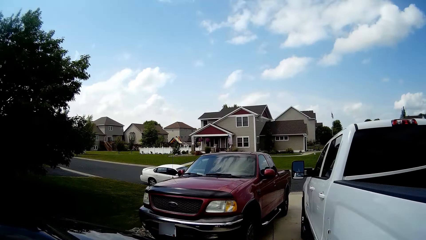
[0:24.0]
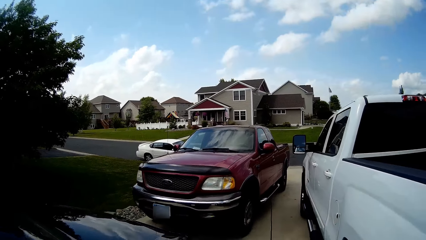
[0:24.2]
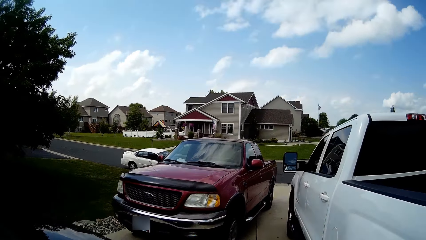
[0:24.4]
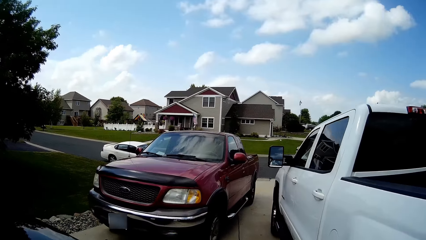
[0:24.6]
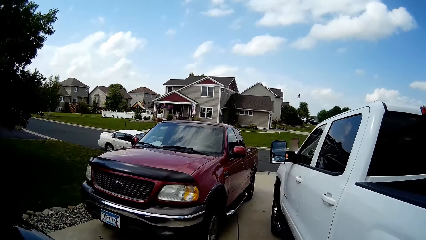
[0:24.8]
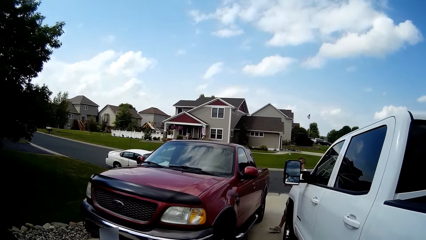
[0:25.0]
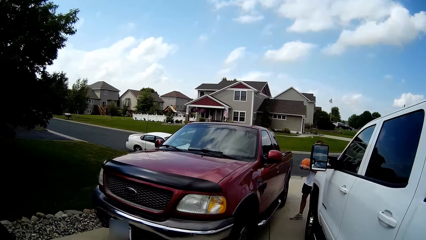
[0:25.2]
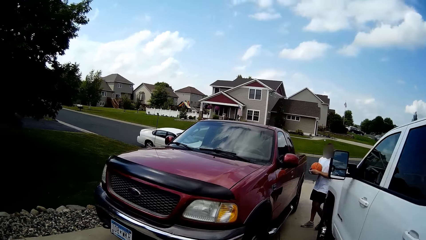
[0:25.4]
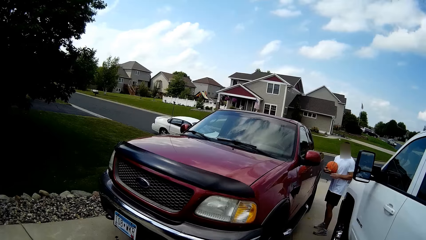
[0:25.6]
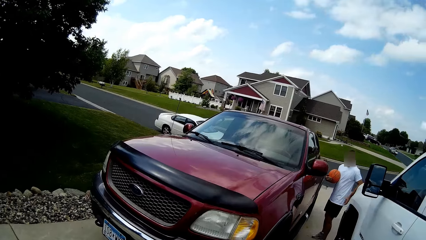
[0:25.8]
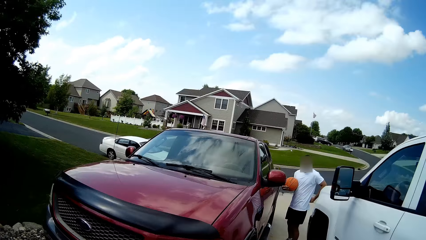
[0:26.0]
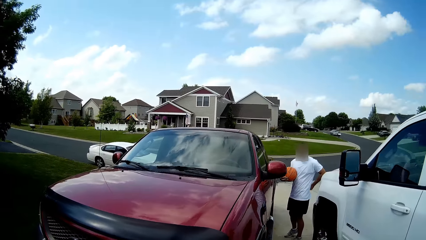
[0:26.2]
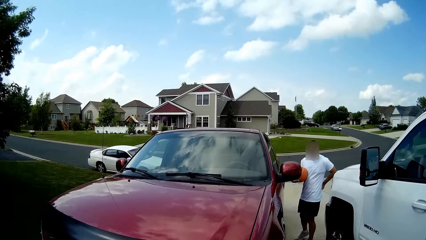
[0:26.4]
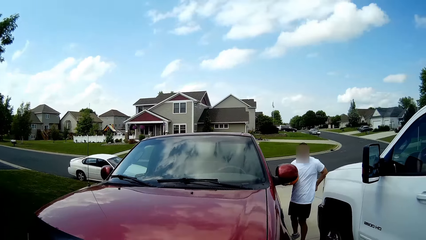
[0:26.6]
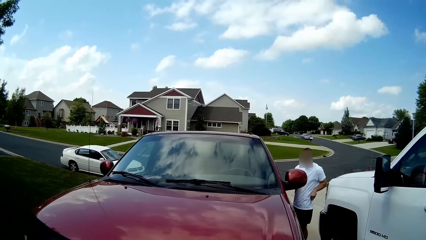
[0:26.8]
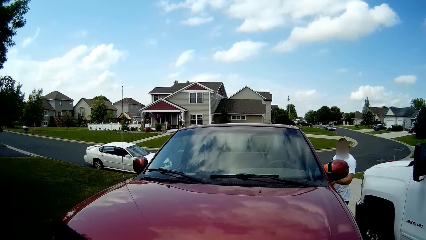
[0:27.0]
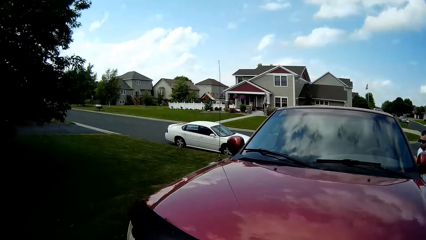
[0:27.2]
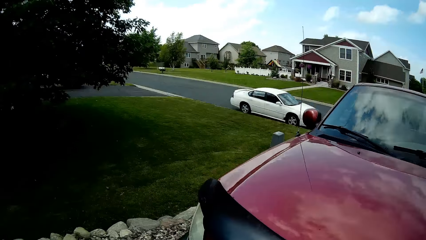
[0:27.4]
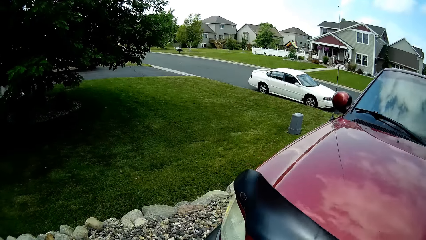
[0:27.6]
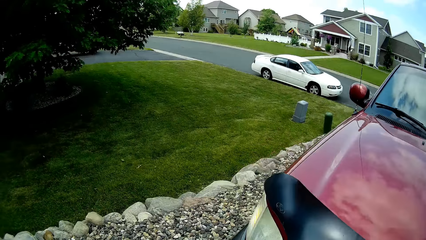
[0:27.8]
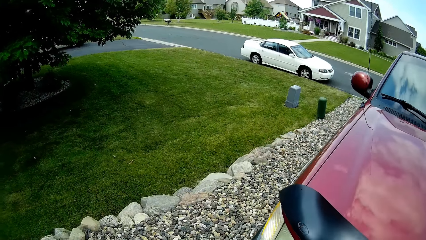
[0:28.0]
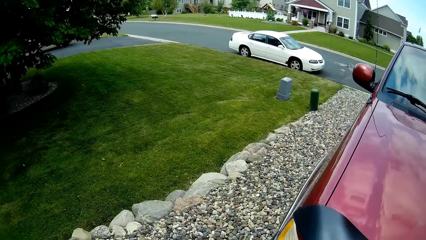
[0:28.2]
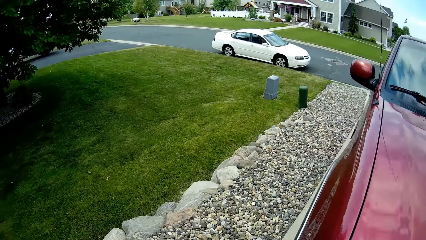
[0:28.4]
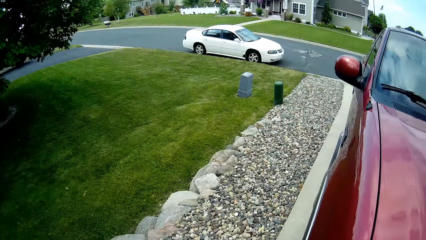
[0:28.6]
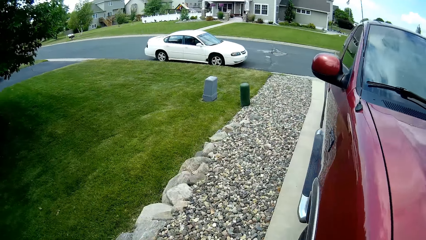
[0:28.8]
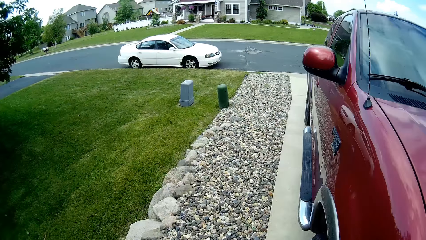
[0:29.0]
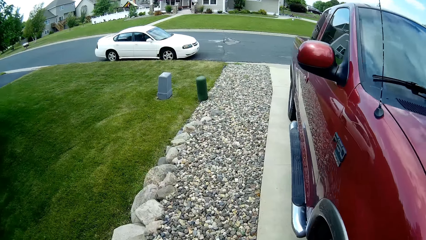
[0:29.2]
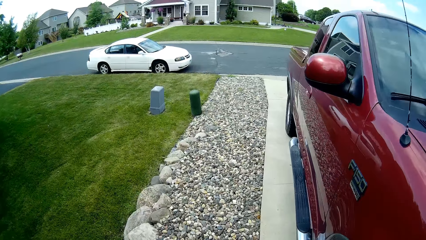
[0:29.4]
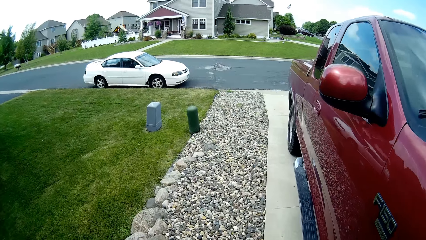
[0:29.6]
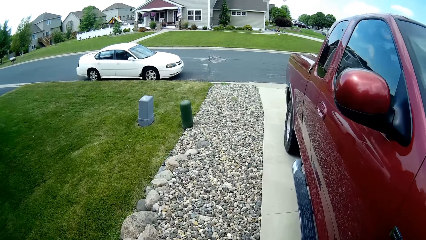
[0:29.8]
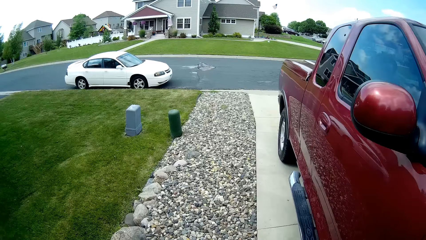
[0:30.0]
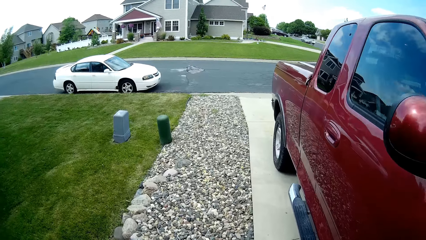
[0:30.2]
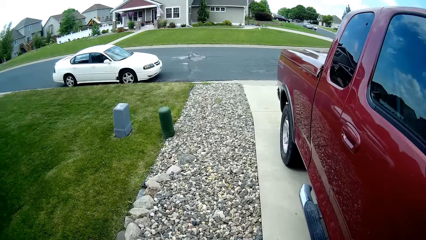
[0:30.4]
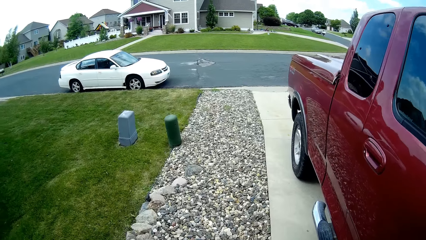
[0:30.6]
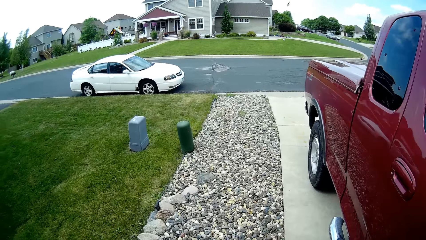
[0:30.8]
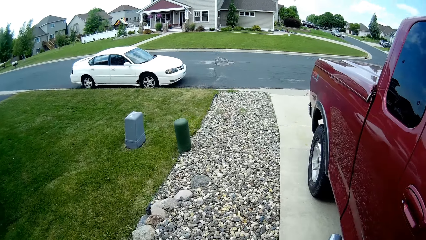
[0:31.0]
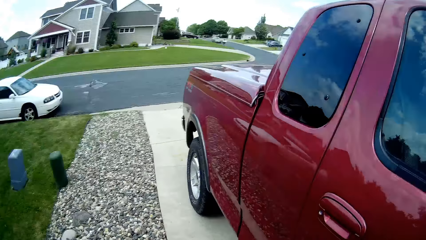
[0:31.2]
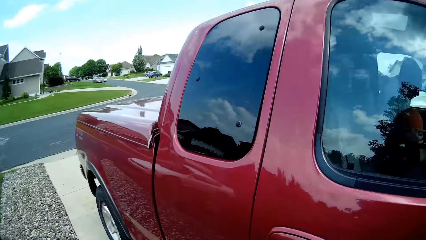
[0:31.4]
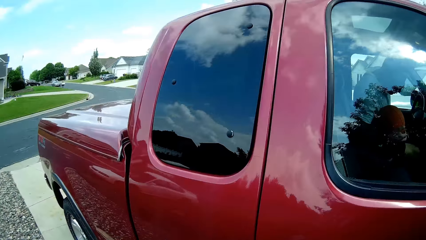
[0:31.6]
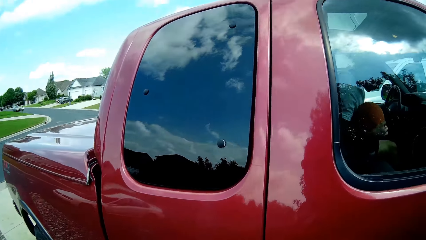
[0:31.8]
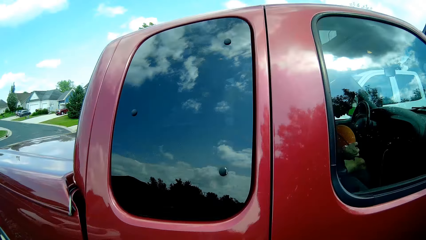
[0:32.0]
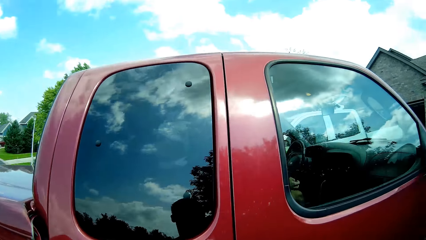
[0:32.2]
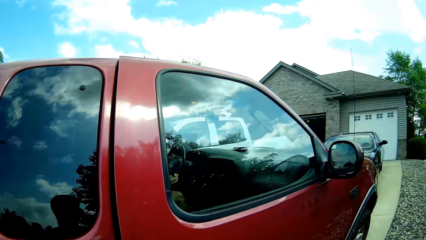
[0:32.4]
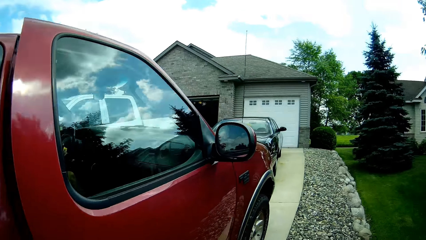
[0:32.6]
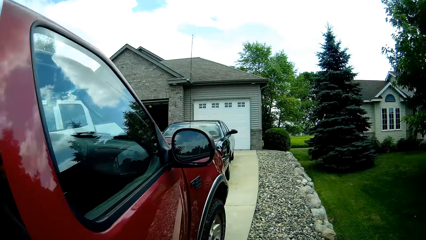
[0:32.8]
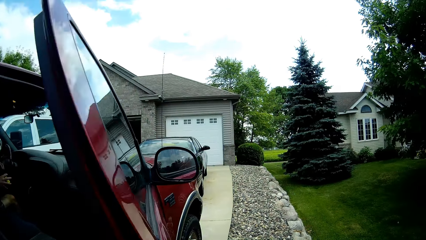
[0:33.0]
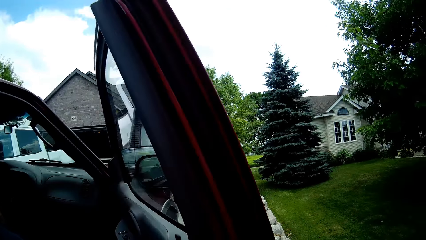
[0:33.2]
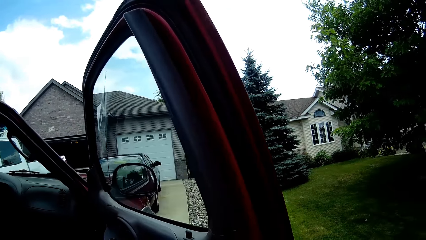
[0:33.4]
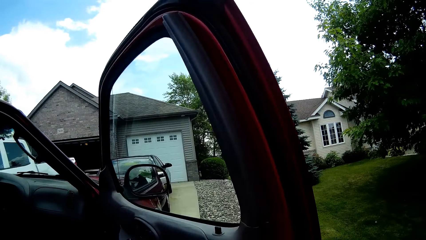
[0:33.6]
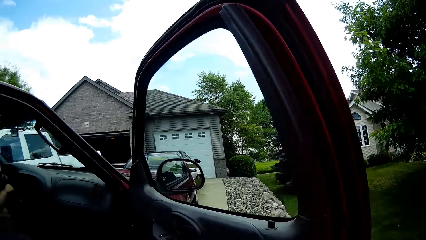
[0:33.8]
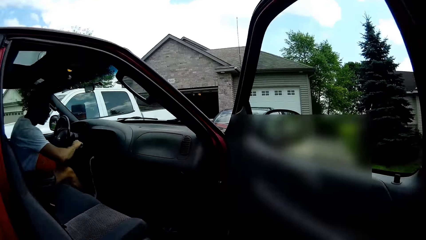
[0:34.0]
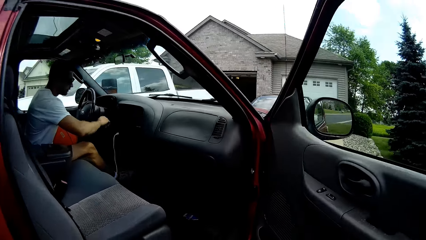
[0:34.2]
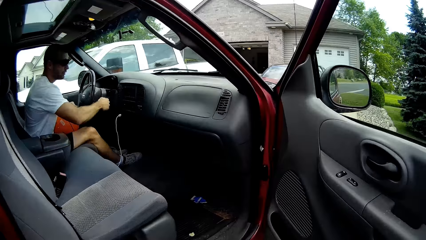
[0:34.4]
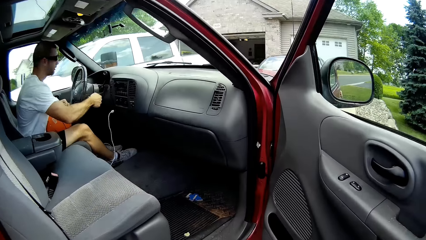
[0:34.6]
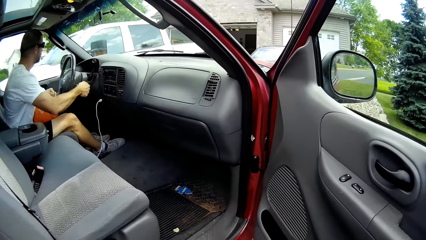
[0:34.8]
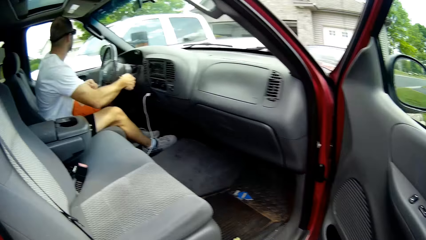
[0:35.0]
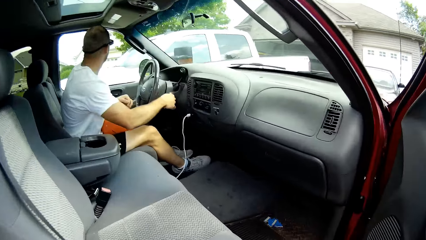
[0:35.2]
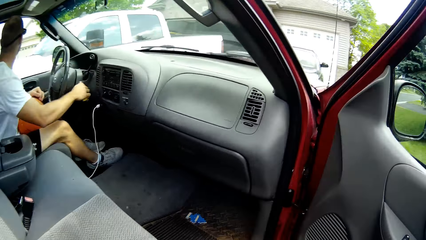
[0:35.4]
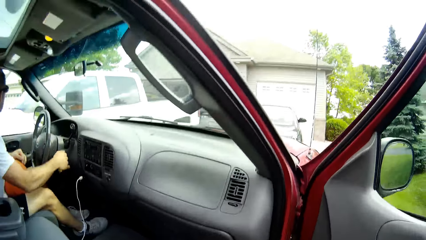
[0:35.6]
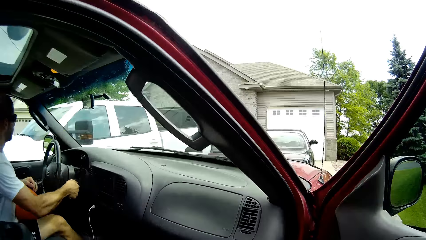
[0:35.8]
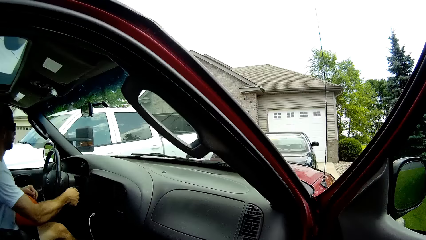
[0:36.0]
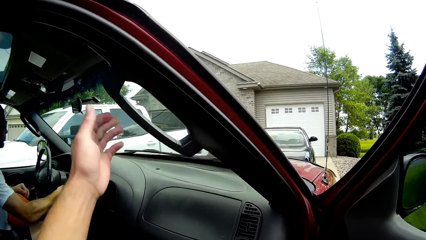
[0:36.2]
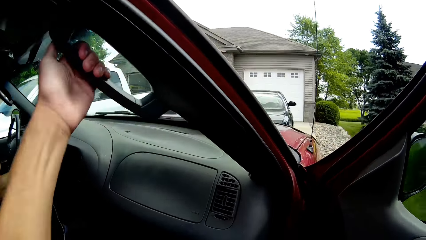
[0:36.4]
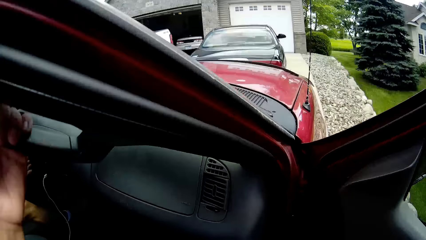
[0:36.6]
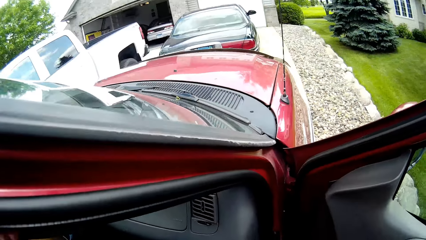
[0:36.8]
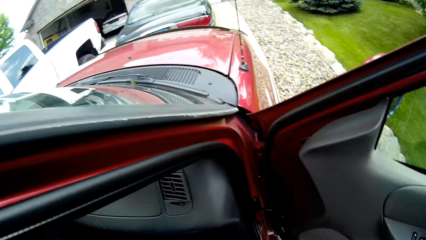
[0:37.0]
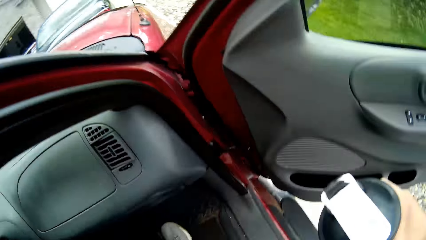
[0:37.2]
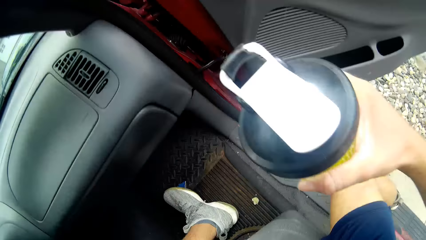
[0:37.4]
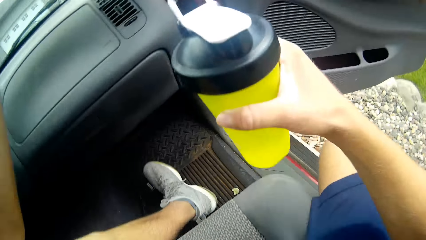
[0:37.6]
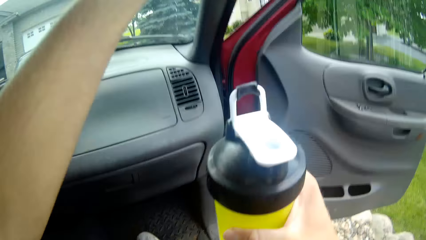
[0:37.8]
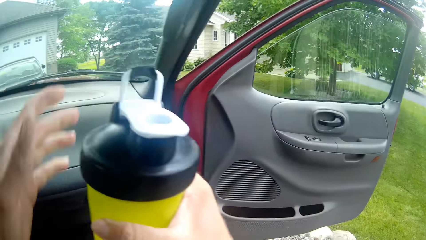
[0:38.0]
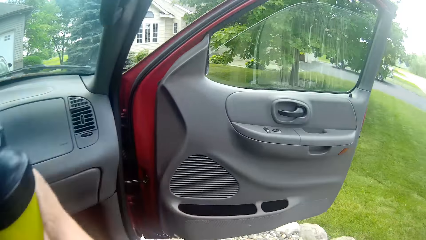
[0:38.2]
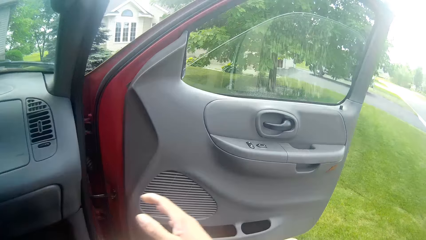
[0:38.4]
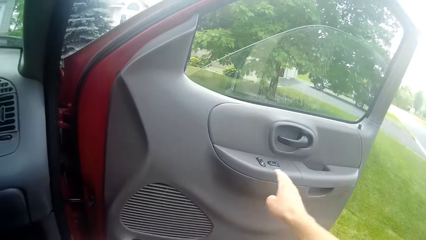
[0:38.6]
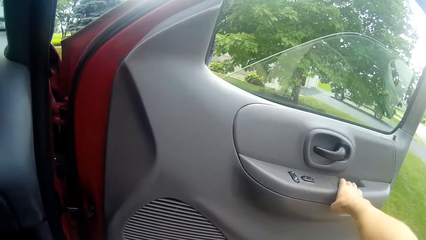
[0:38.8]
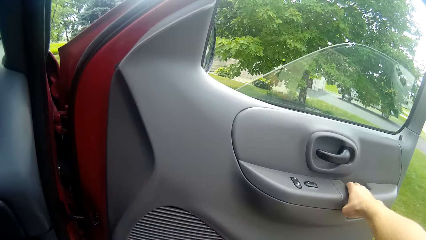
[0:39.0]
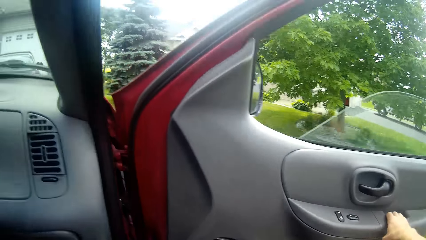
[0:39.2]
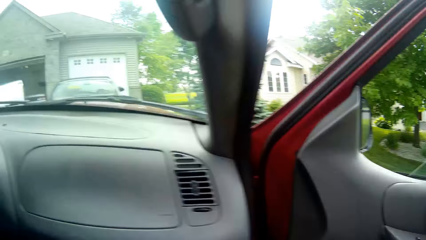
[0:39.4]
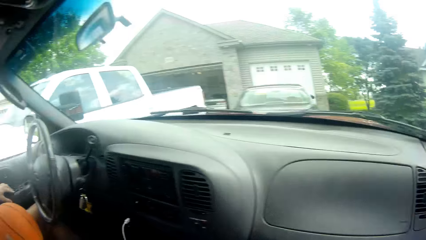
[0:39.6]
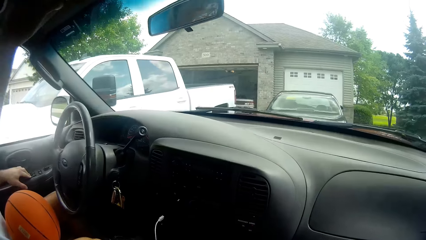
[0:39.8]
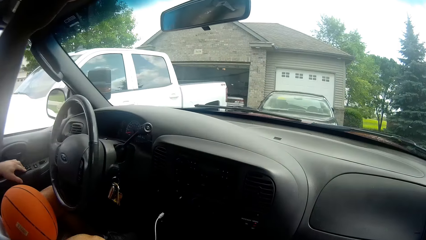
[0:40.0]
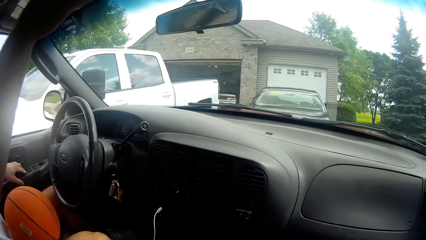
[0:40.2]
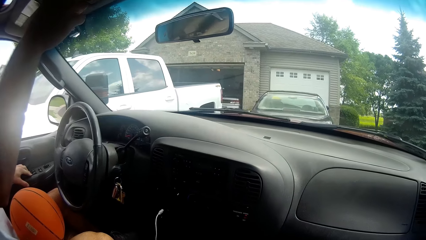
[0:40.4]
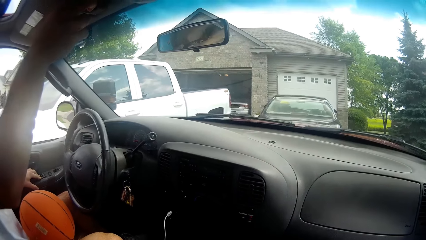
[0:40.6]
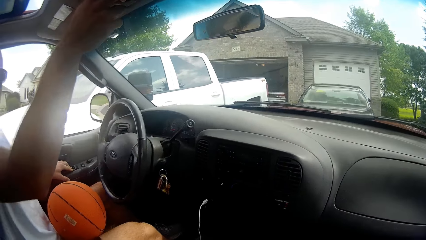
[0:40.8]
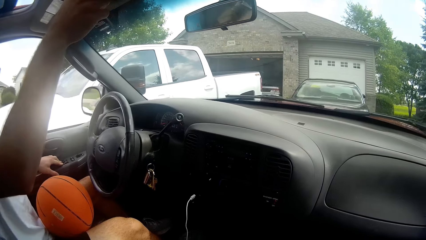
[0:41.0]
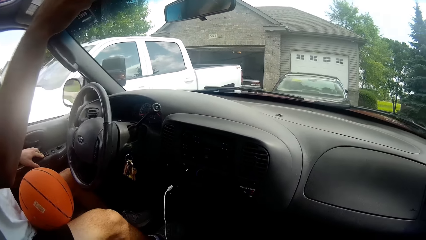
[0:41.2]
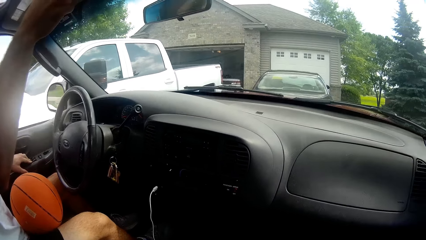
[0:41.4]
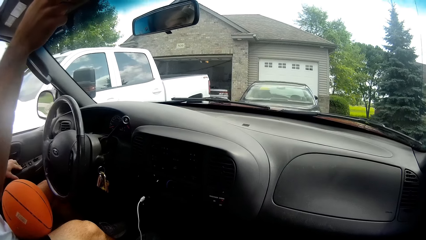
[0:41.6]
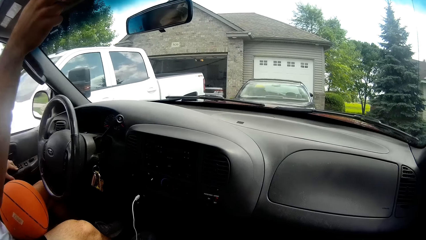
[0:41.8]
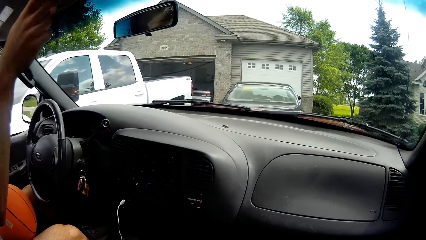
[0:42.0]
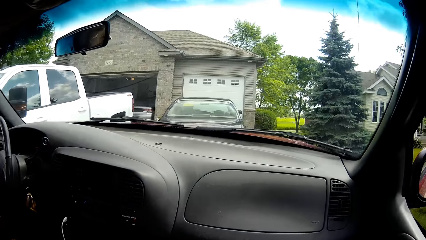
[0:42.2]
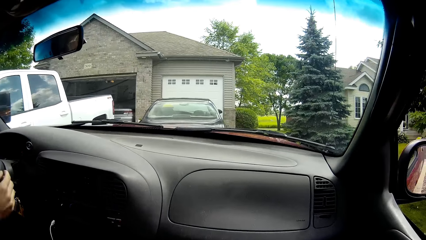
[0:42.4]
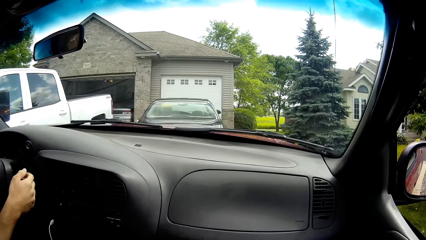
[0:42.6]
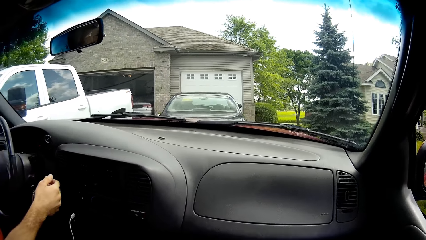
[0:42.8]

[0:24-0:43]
The camera wearer opens the car door. They enter the car. They close the car door.
